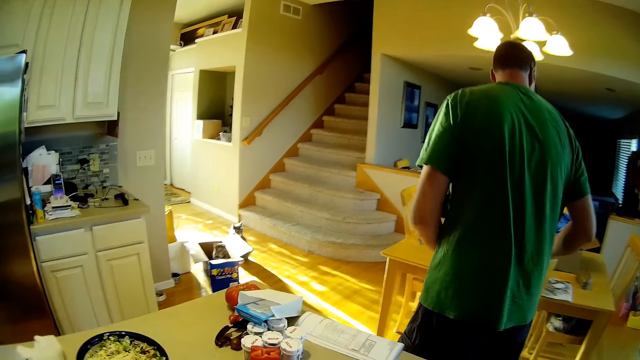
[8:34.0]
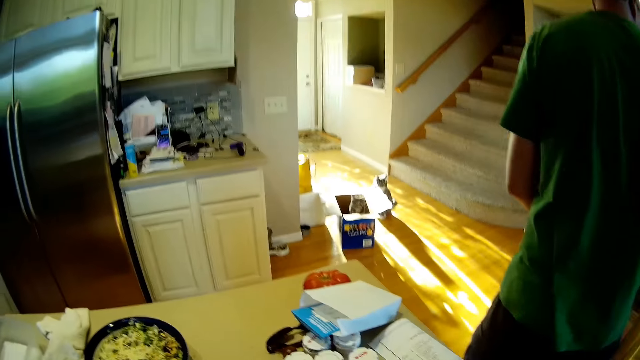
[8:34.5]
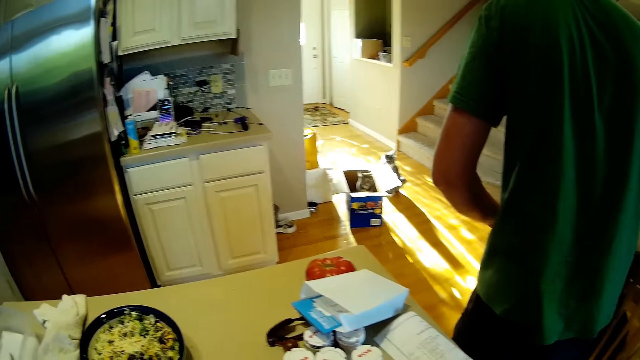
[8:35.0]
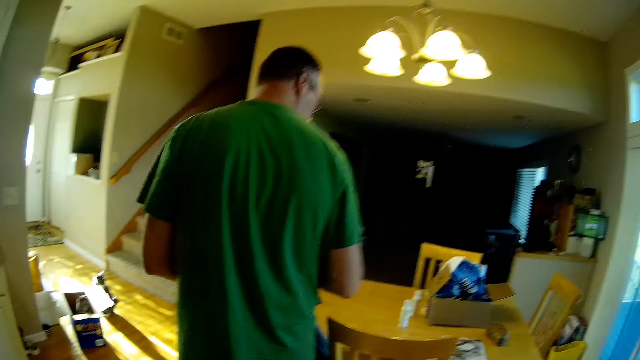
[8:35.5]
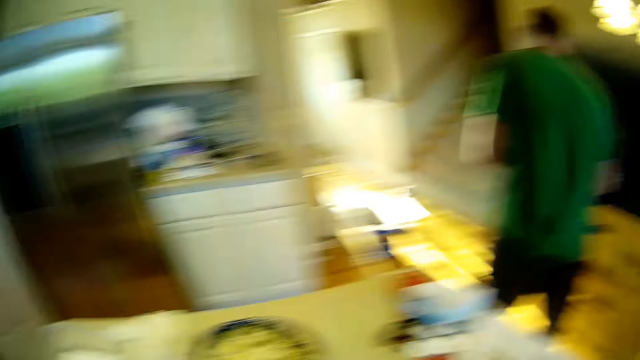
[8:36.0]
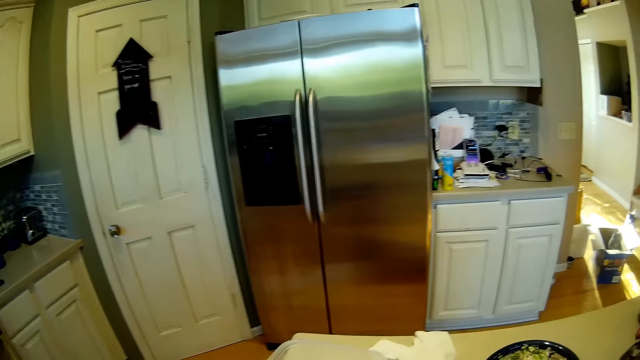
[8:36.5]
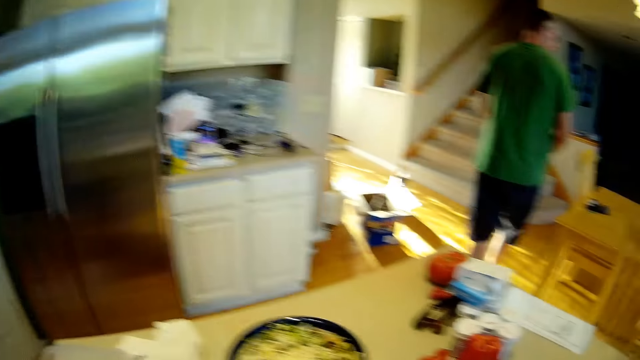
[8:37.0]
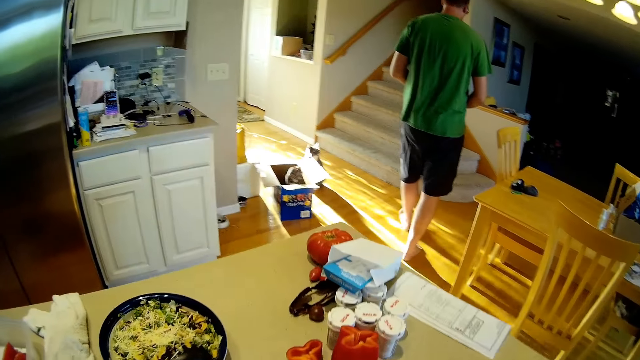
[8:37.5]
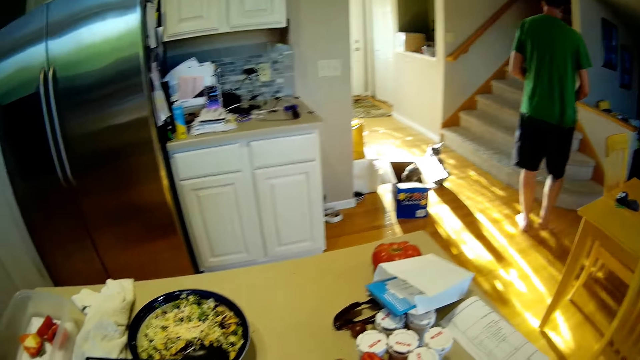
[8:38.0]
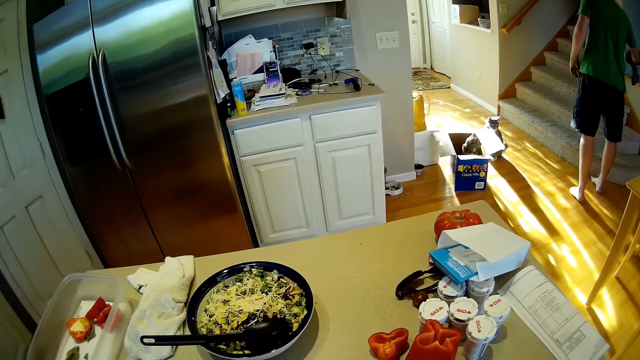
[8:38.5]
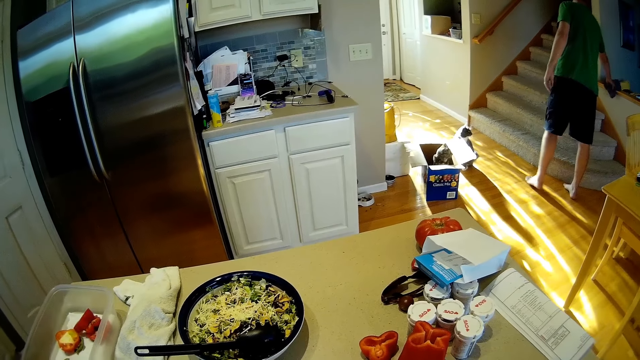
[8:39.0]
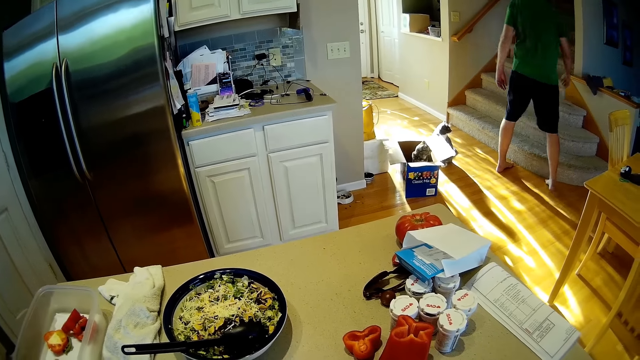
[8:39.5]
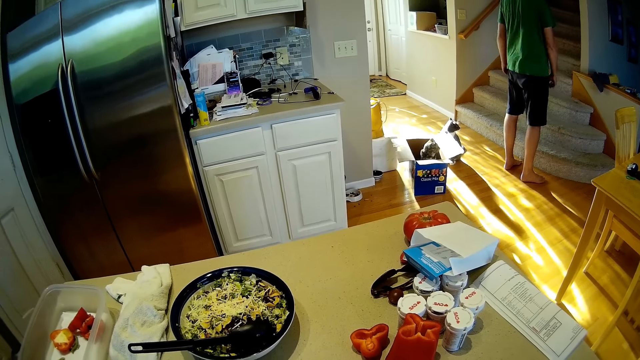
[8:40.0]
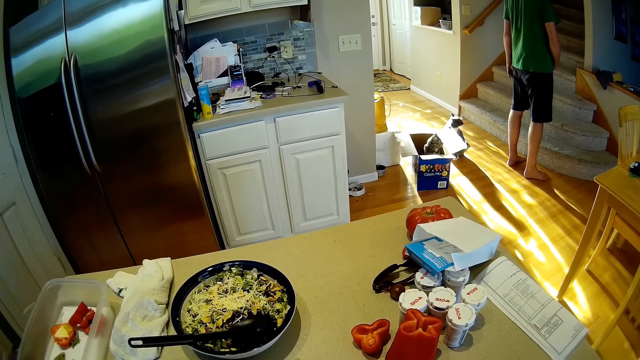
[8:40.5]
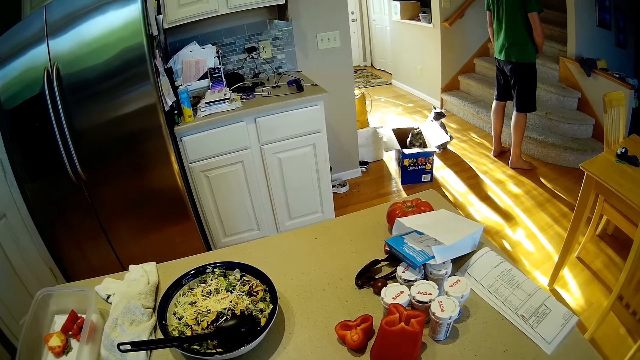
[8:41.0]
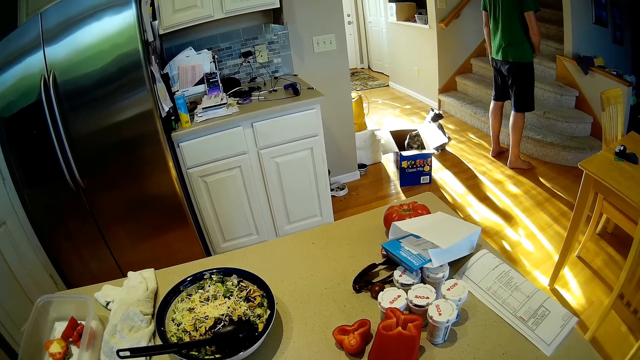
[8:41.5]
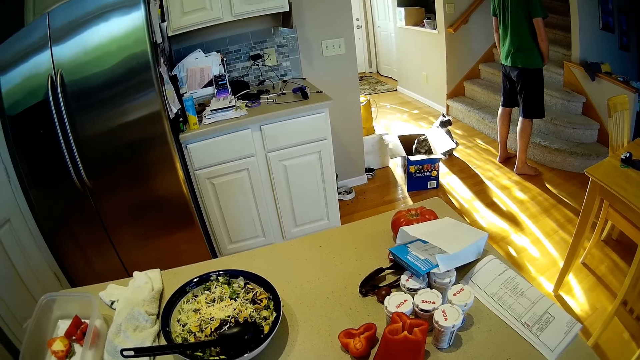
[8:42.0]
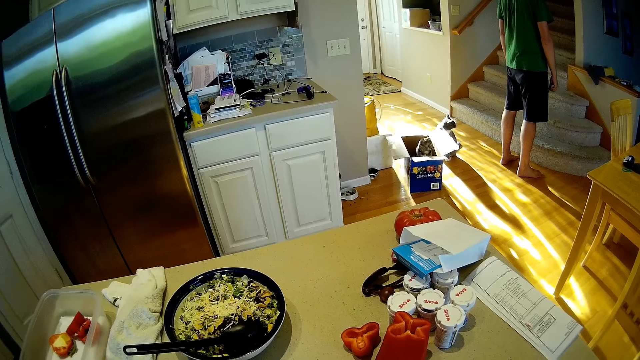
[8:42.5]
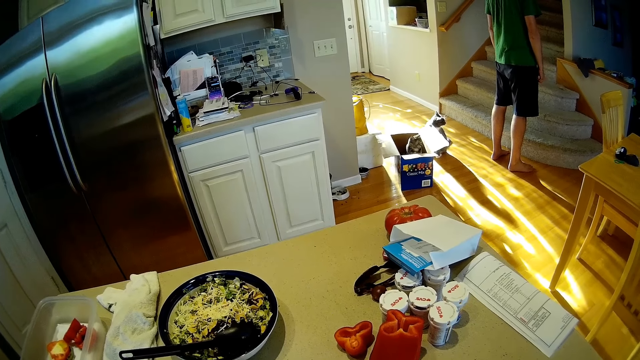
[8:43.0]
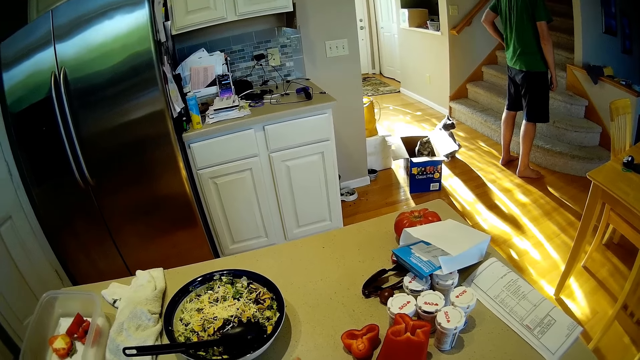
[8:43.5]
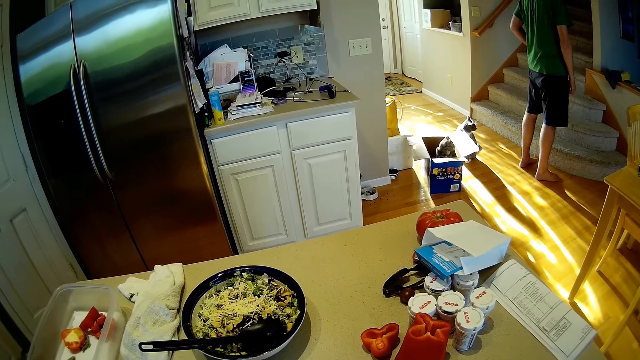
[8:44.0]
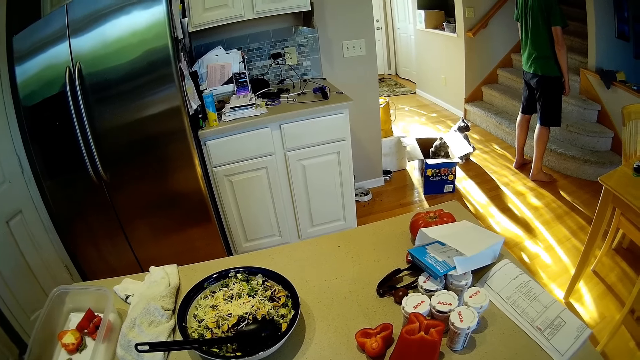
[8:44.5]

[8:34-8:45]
A person converses with another person upstairs. The camera wearer cuts hot peppers on the chopping board.

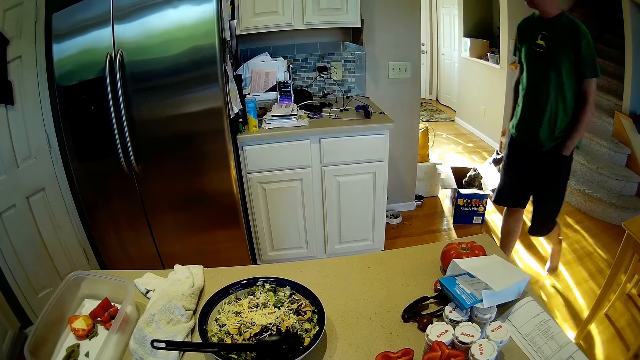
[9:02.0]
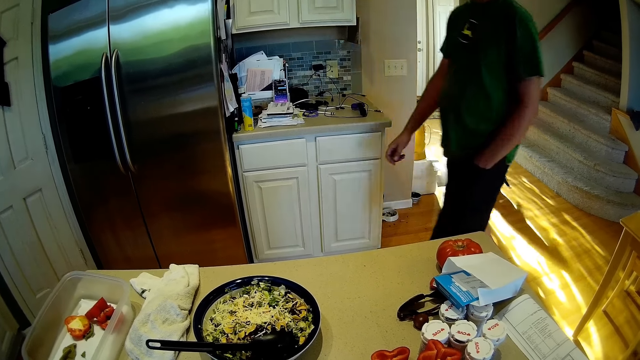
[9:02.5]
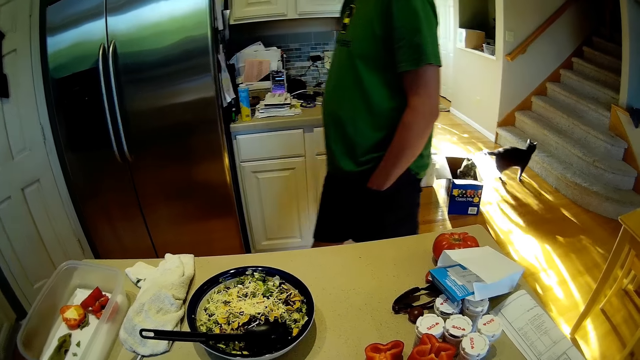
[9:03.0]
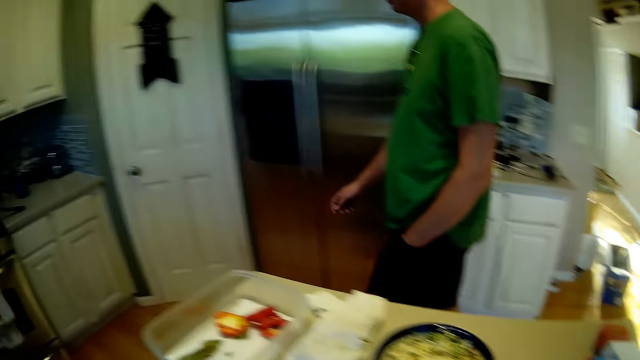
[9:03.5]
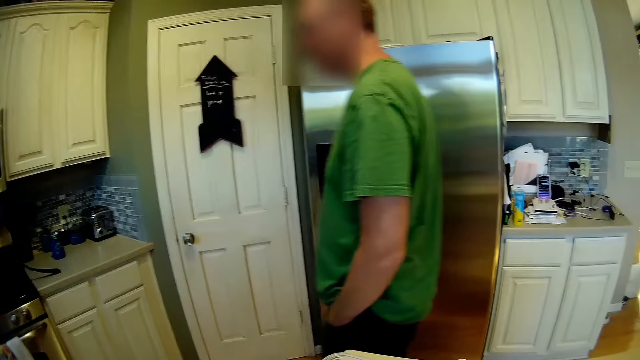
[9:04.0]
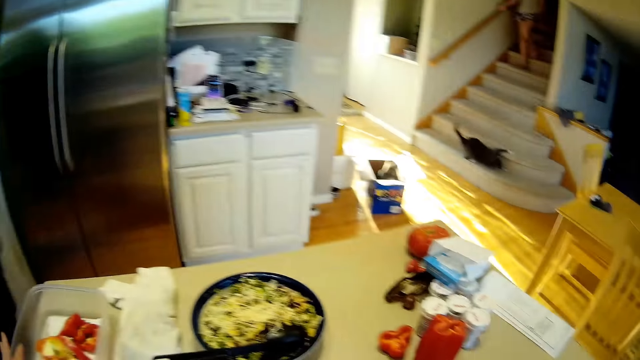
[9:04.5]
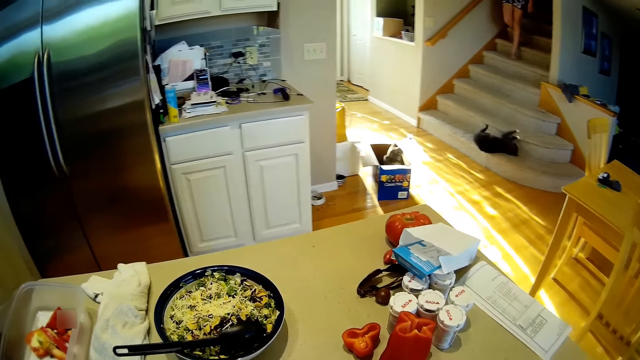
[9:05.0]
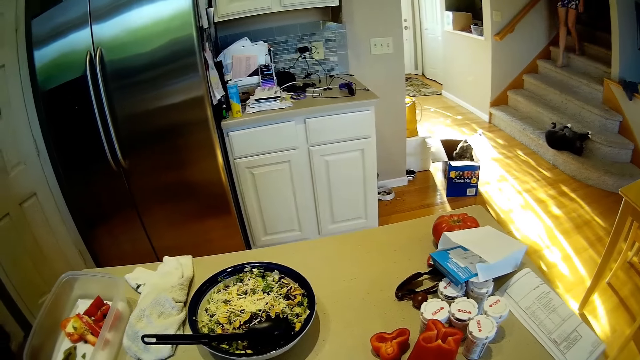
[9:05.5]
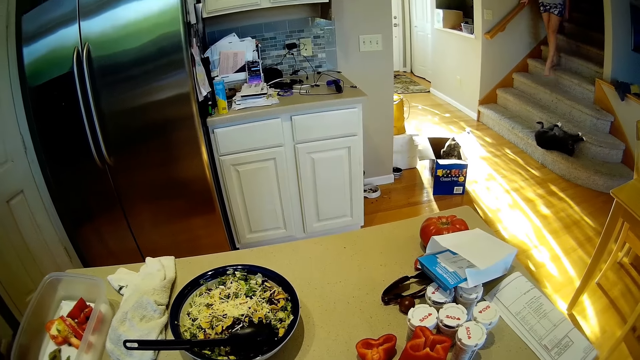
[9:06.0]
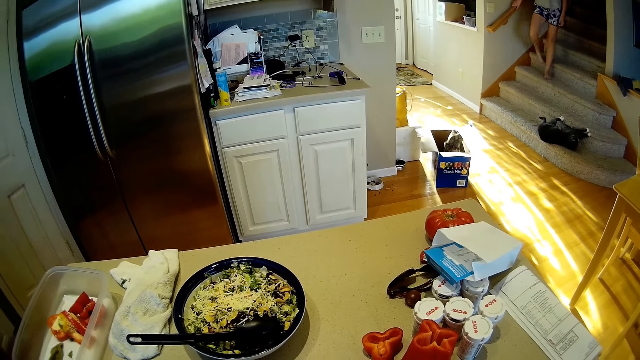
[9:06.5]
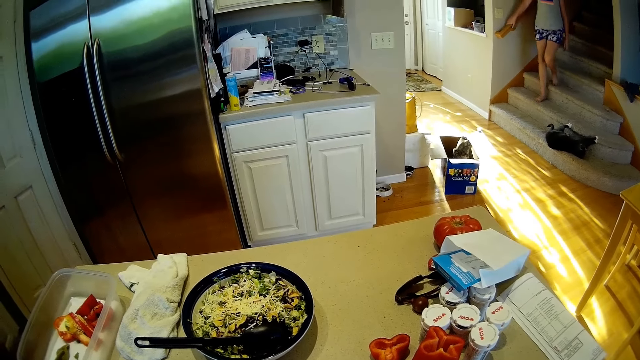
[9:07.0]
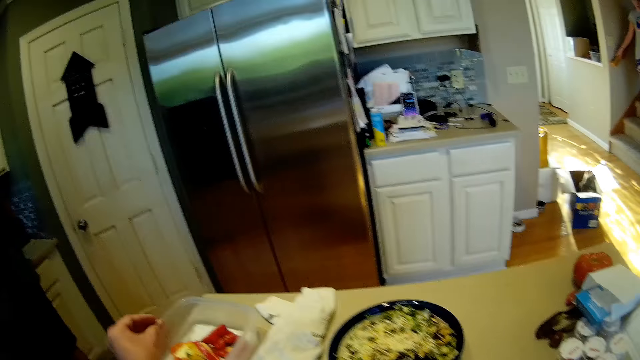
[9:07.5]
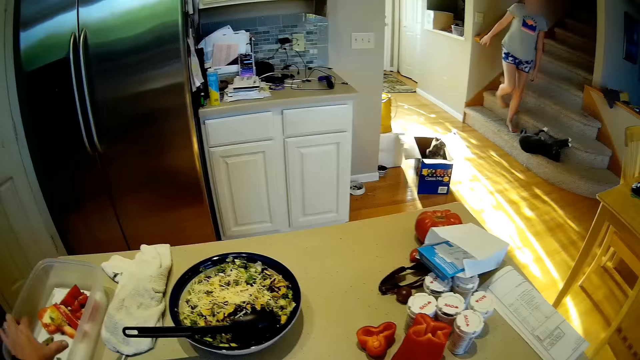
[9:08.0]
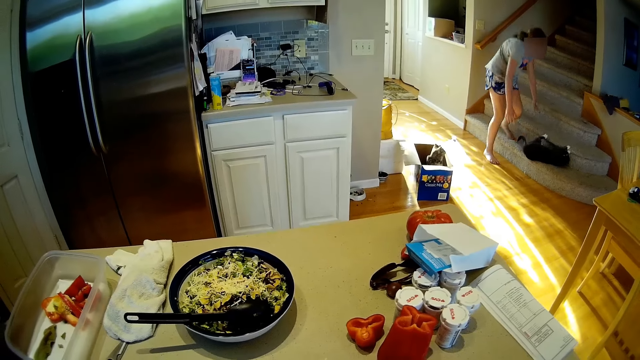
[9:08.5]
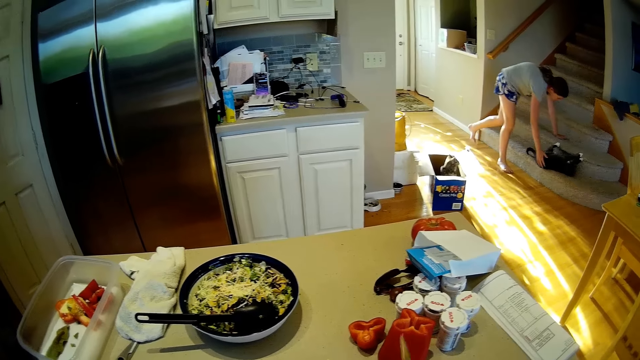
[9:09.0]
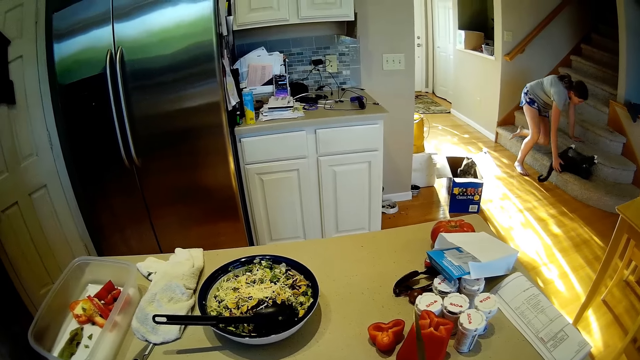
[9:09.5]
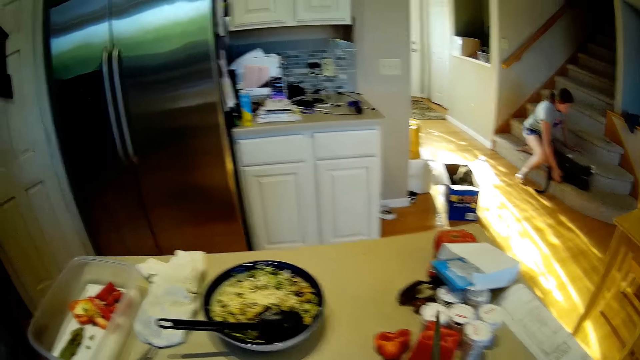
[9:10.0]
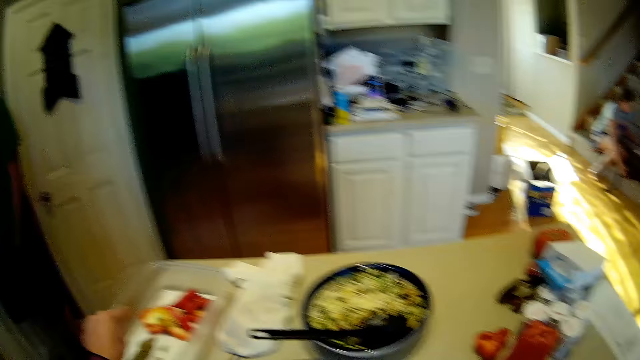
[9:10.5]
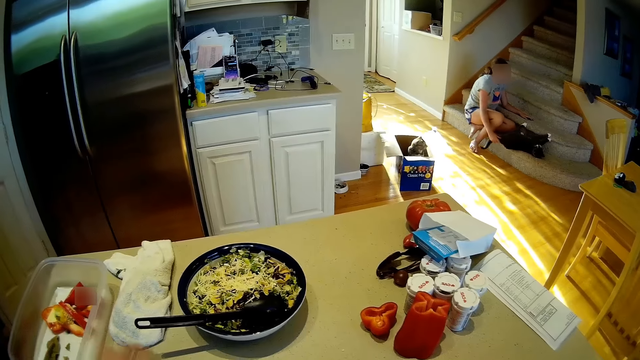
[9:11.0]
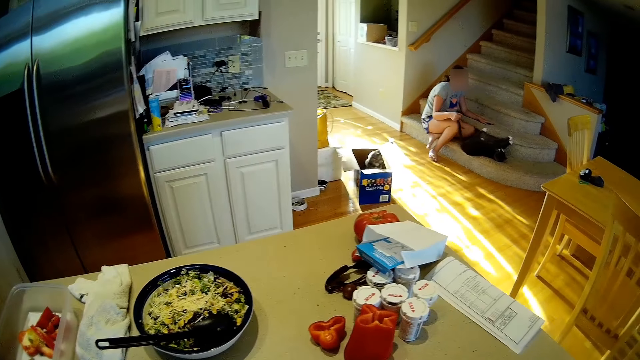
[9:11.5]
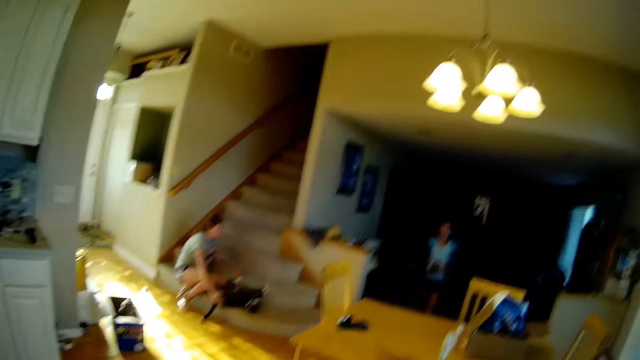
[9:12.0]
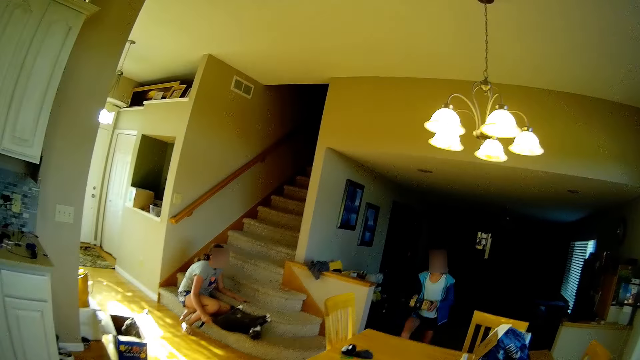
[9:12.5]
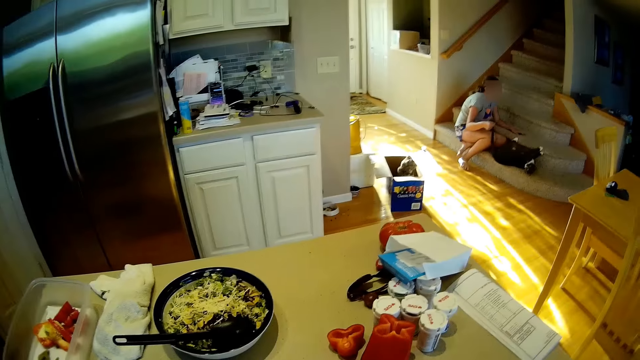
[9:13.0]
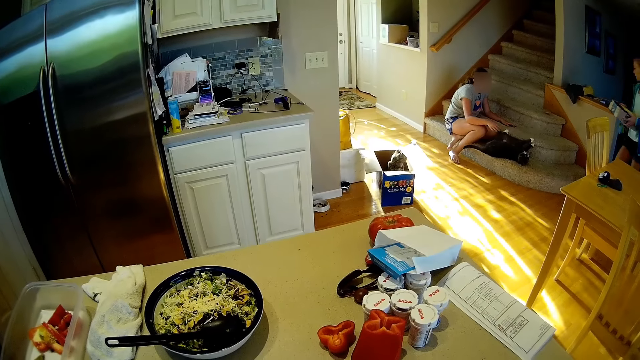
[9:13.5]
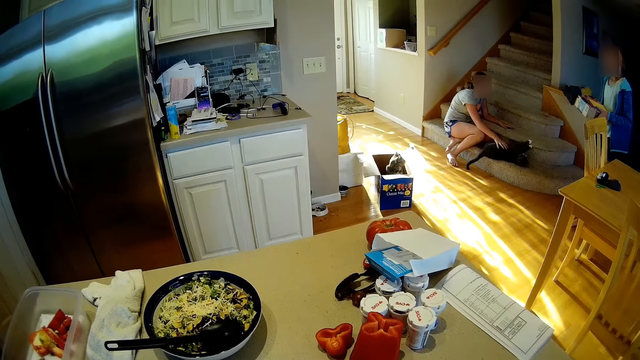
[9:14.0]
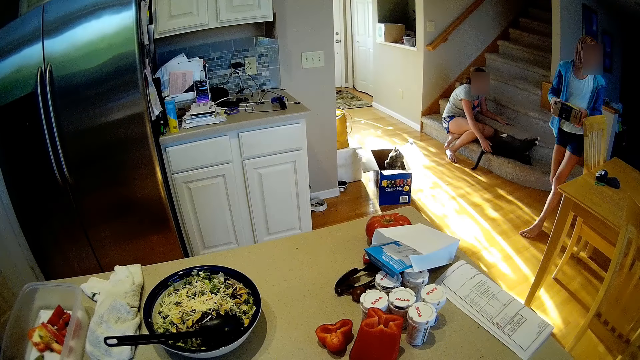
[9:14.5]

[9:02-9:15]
A man was in the kitchen. The camera wearer looks around. A woman walks down stairs. The woman touches the cat. The woman plays with the cat and sits on the stairs. A person converses with the woman. Another woman walks in with a box in hands.
